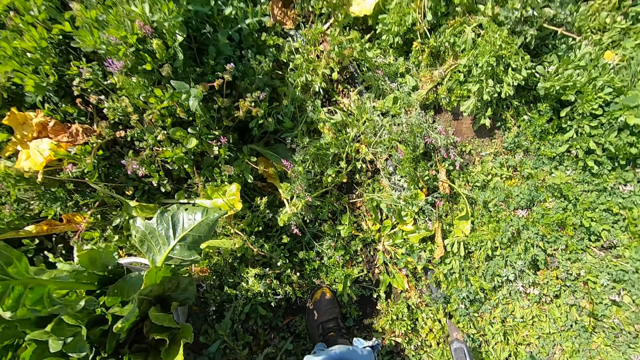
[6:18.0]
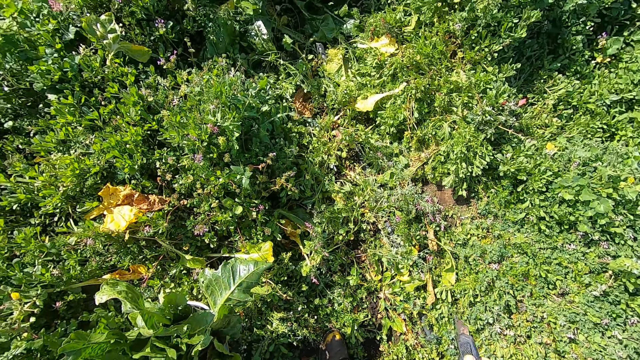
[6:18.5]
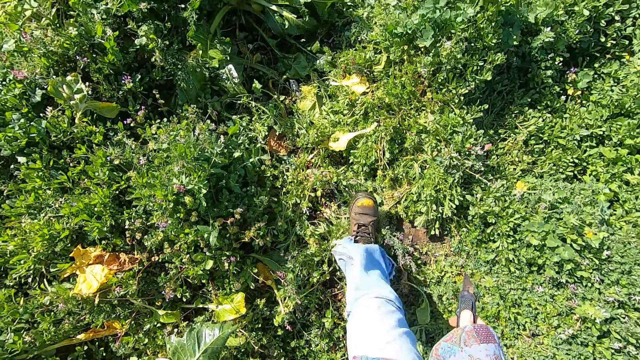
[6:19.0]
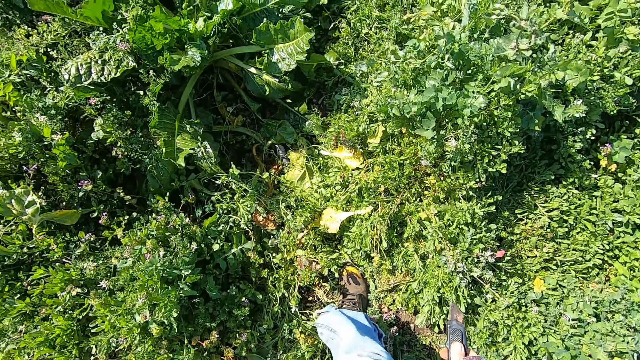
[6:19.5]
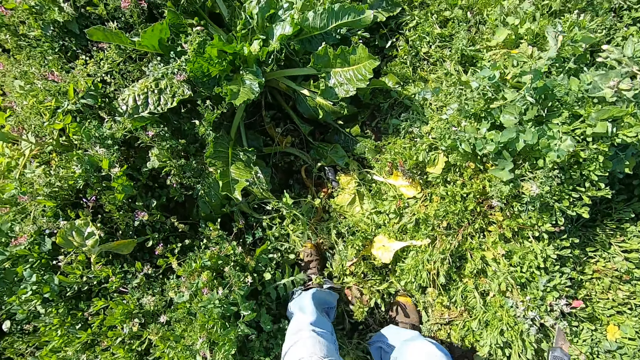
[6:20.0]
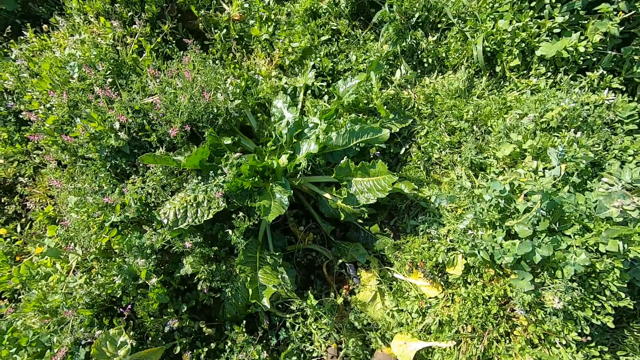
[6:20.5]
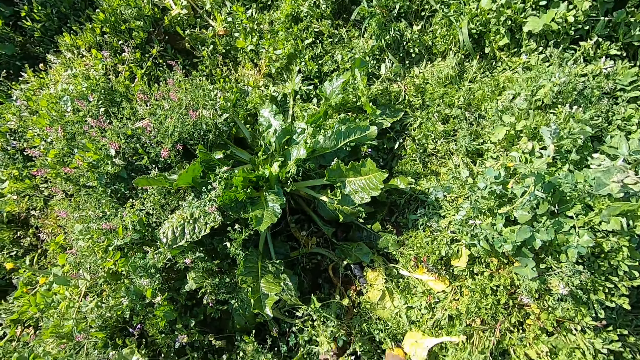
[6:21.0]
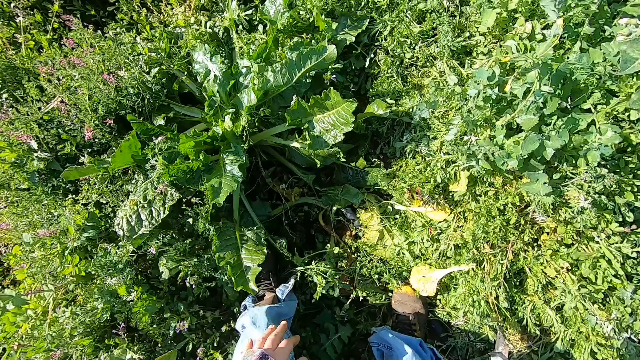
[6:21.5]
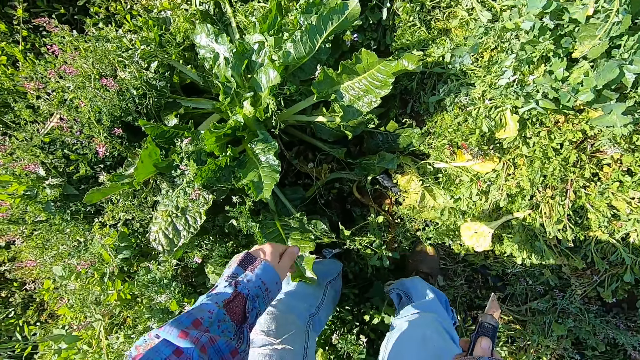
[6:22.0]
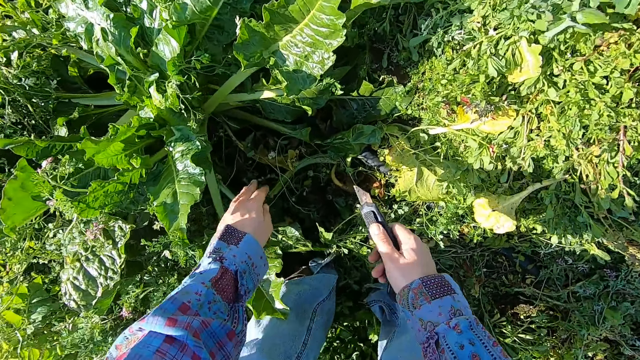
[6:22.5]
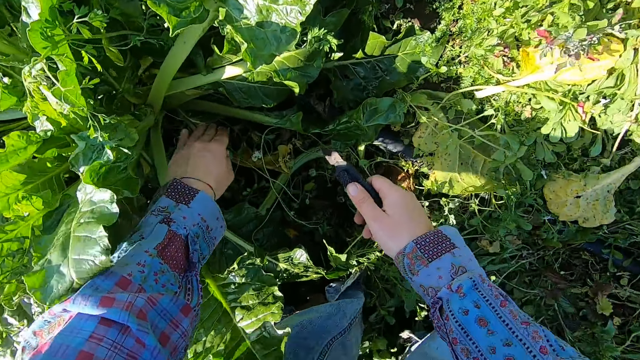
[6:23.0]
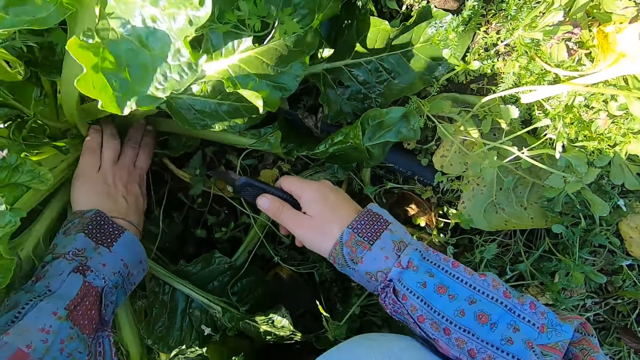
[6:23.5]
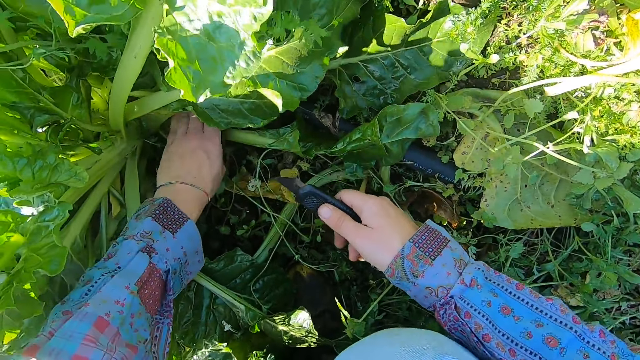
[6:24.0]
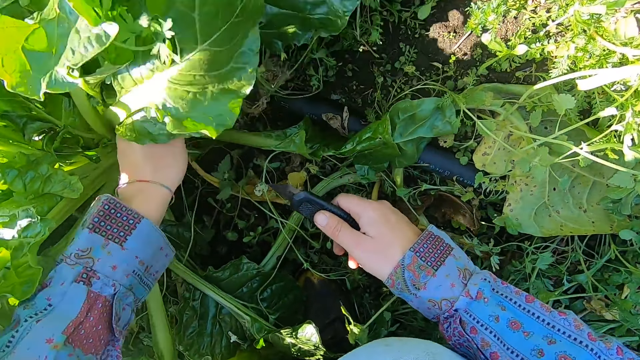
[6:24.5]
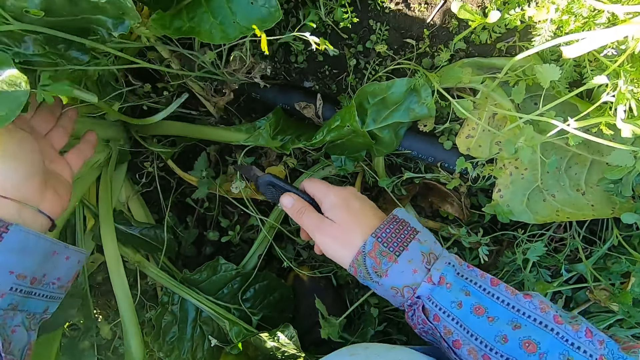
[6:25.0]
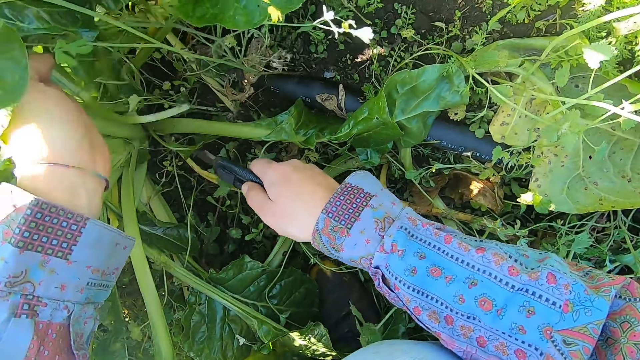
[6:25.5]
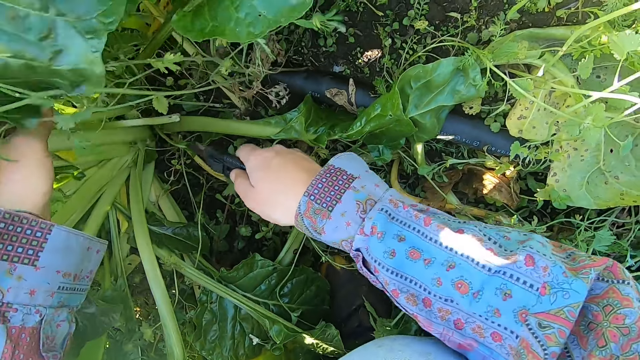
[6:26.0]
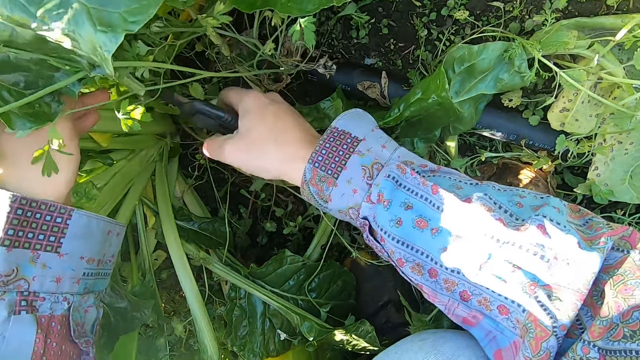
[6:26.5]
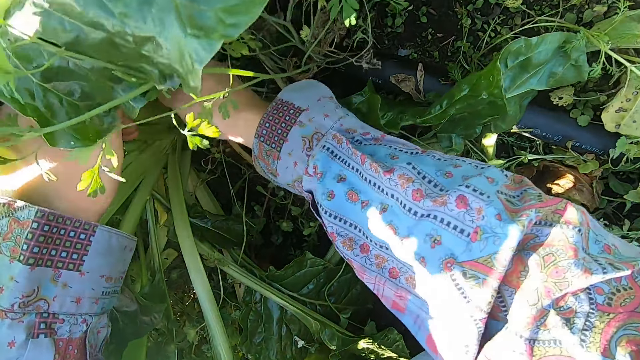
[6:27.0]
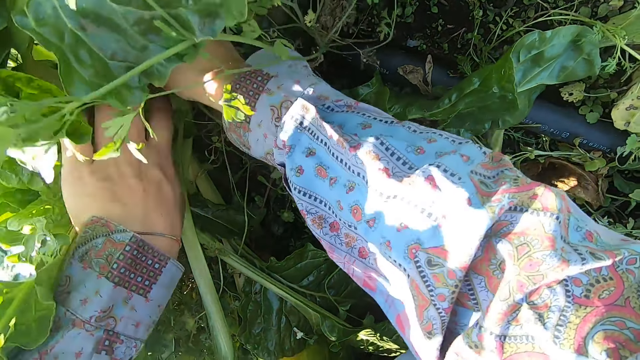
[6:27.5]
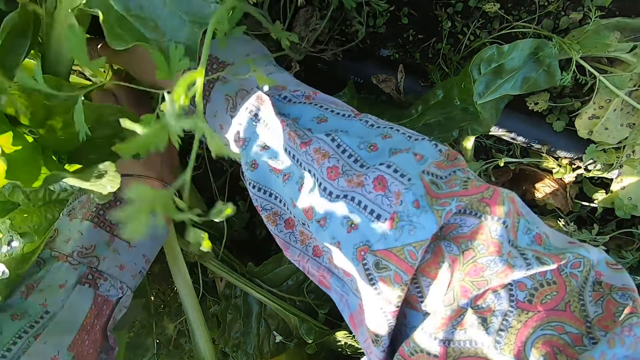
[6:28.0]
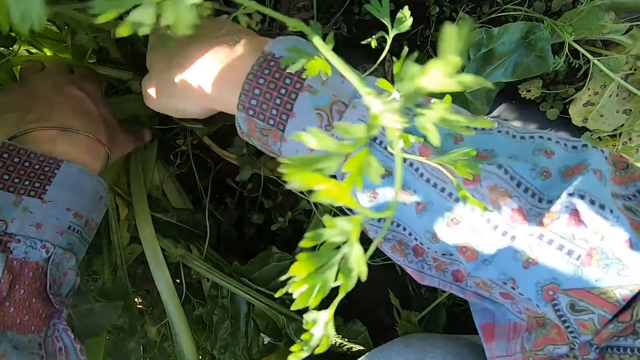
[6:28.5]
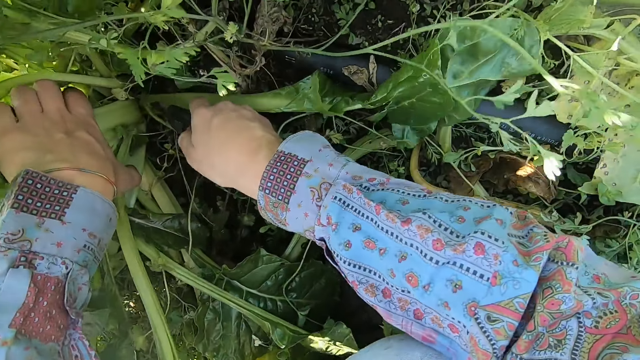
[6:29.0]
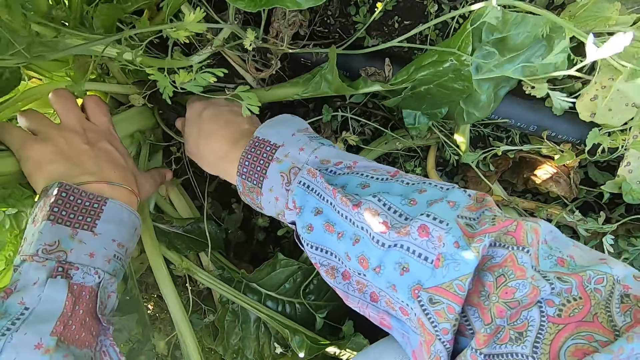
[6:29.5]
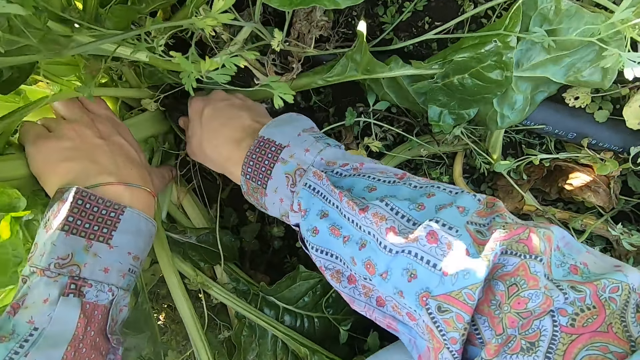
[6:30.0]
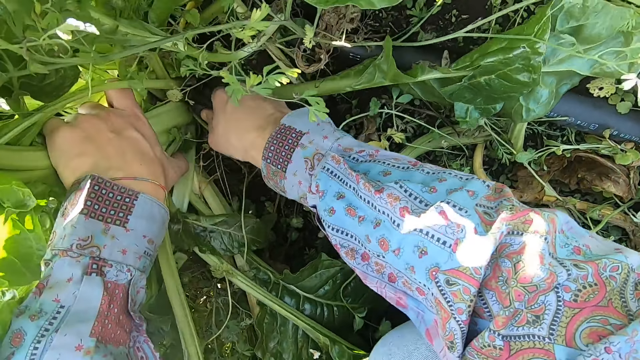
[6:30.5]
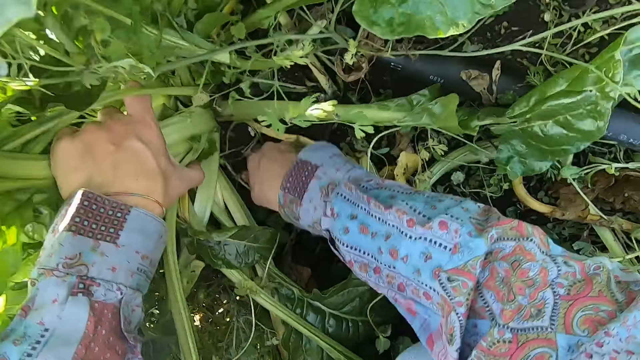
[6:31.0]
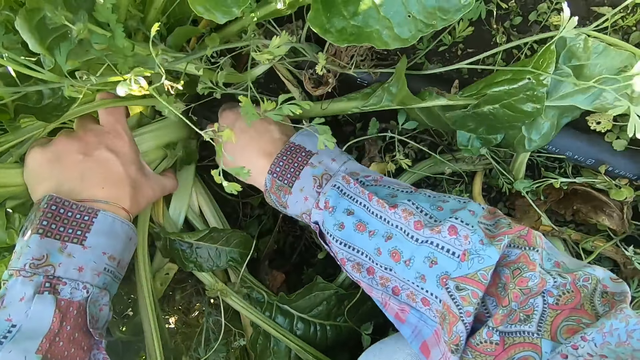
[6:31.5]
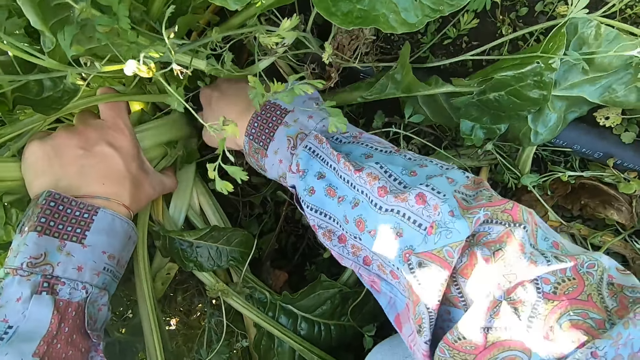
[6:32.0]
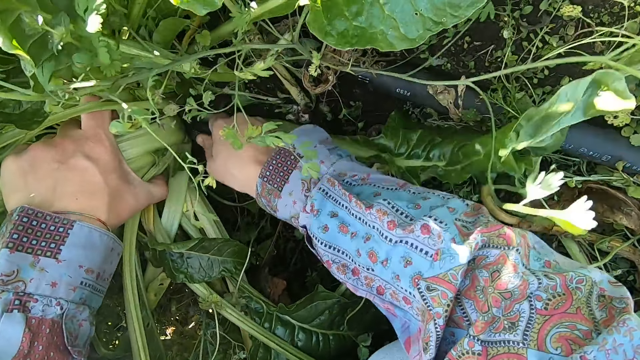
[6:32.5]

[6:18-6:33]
The camera wearer walks forward in the garden. They cut a chard with the cutter.

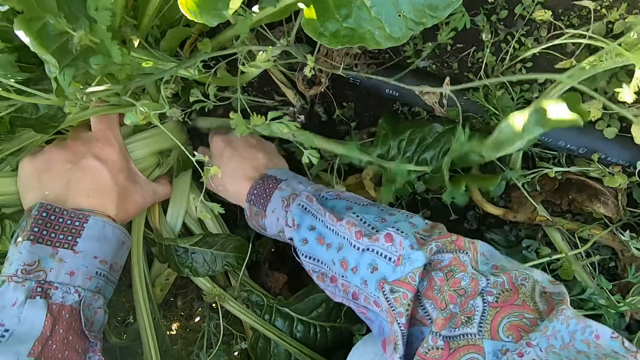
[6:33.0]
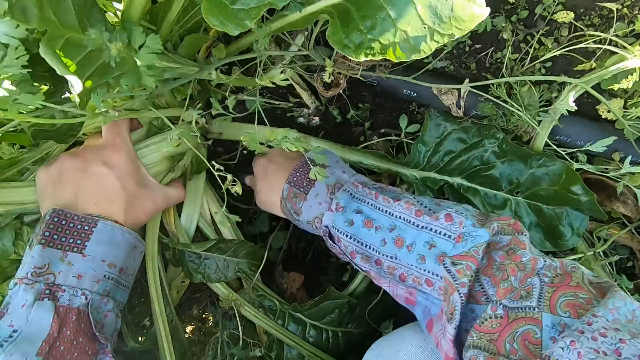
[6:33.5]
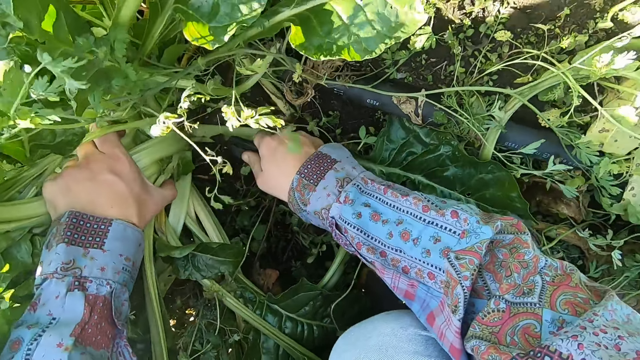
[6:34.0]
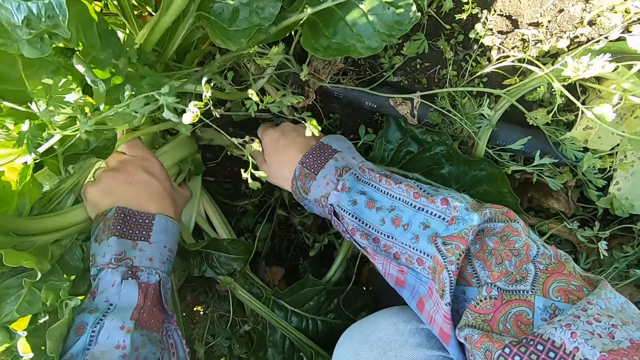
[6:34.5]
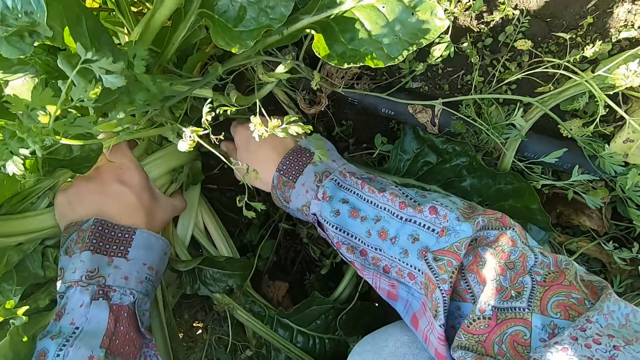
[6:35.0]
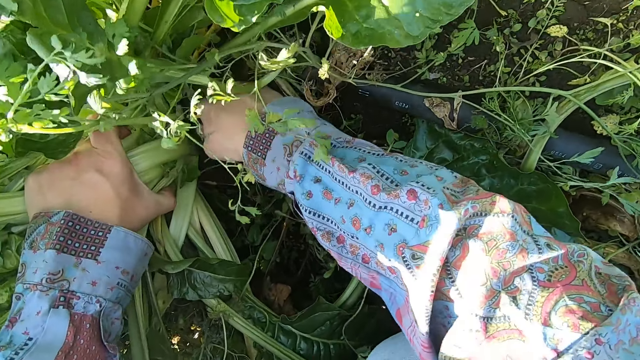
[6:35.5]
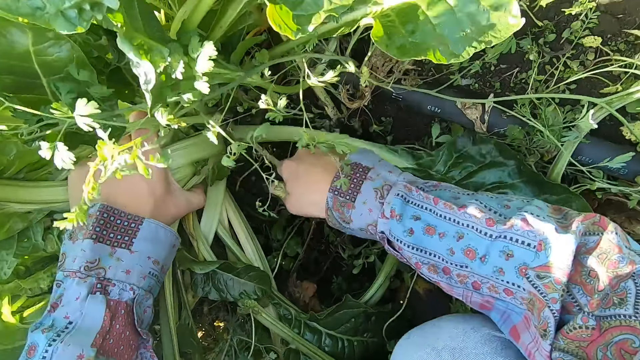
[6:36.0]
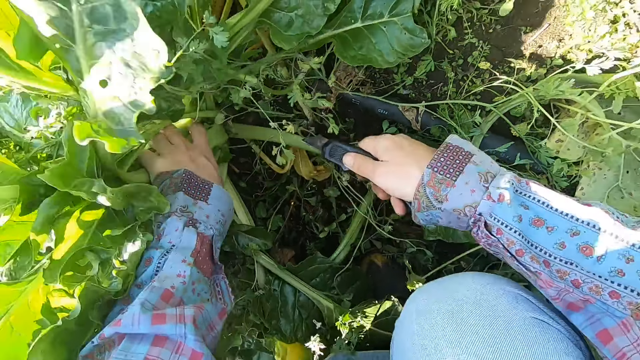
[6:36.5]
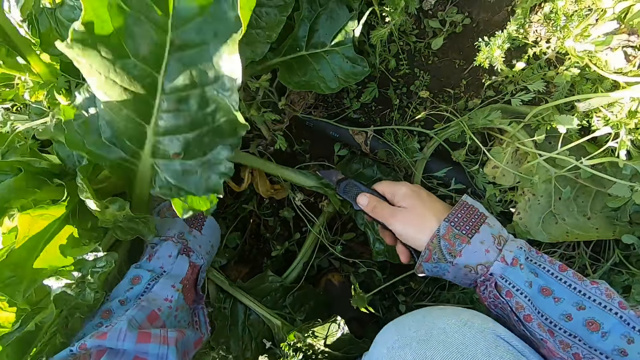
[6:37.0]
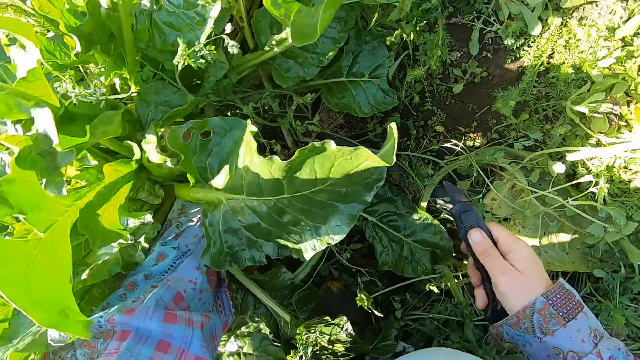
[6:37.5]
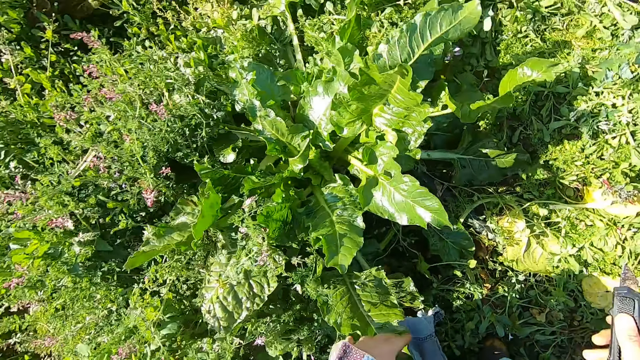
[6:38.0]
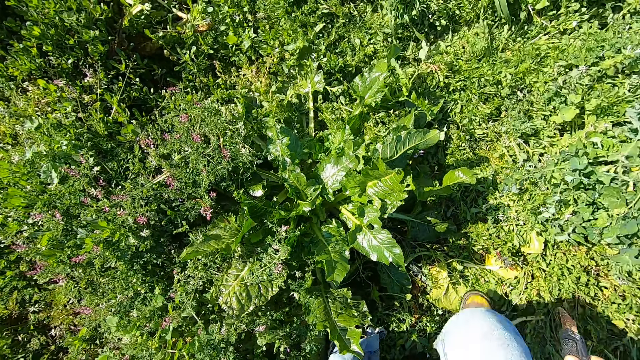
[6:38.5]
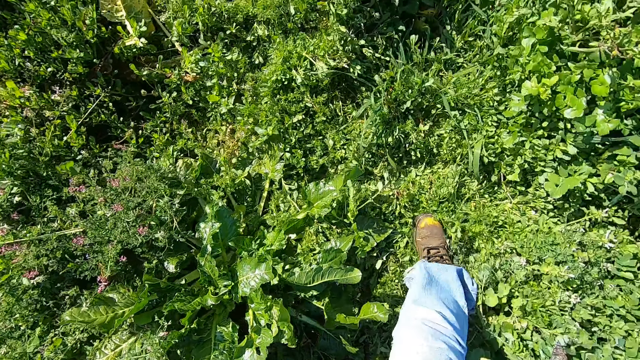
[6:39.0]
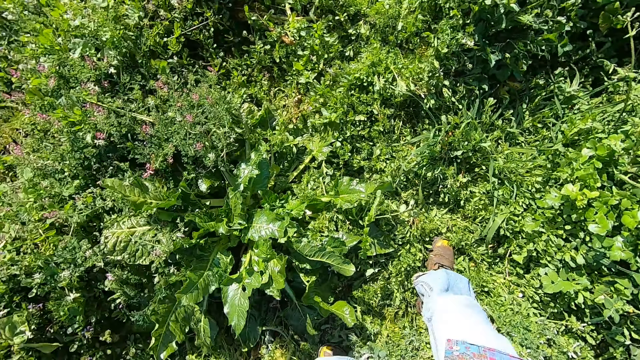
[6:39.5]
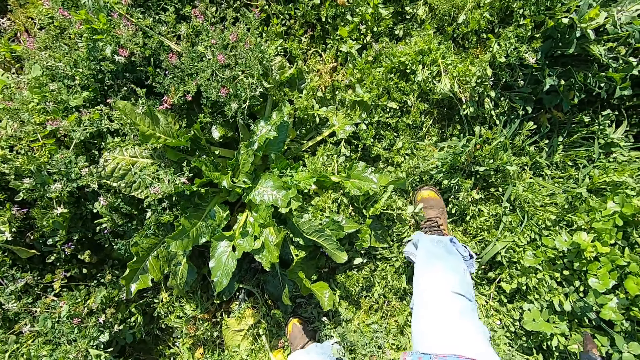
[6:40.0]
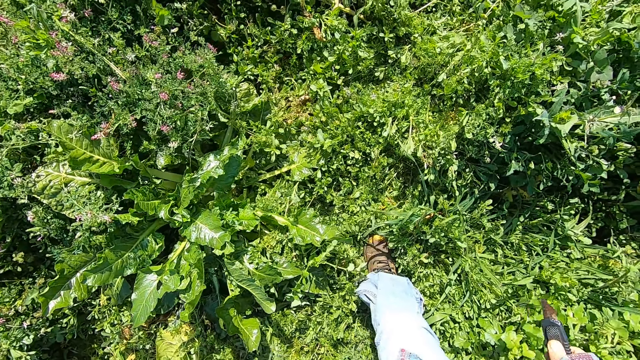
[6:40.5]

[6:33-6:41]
The camera wearer goes around the chard. They stop cutting the spinach.
